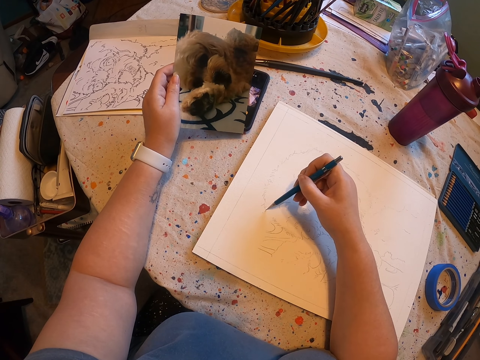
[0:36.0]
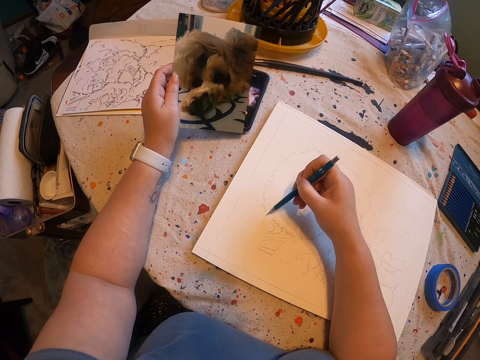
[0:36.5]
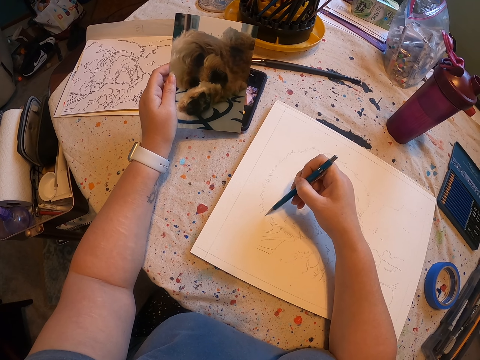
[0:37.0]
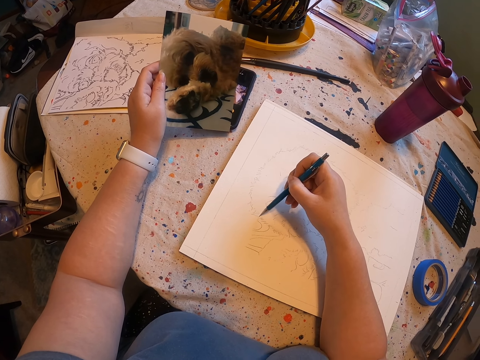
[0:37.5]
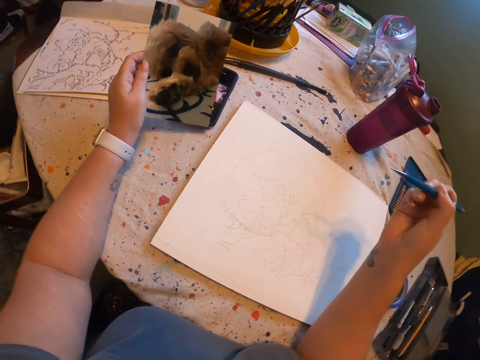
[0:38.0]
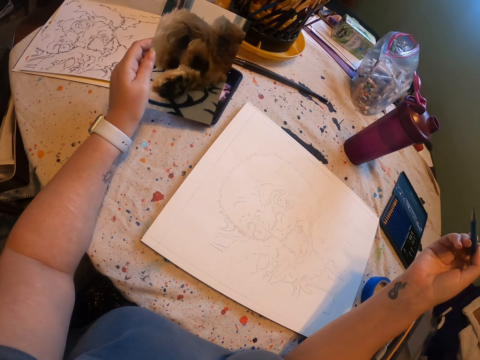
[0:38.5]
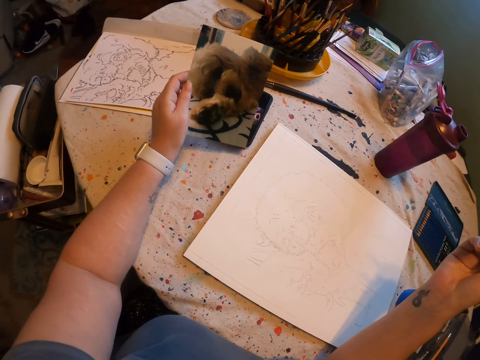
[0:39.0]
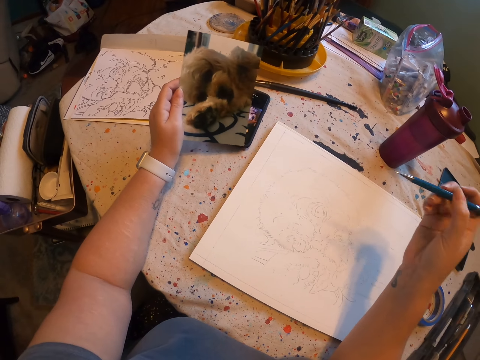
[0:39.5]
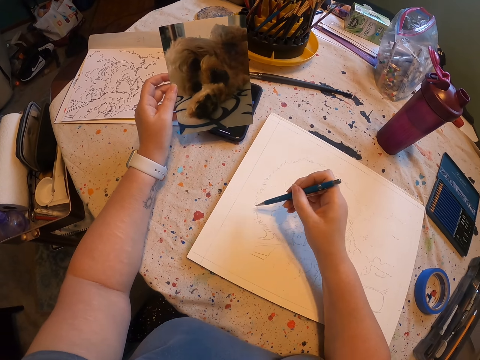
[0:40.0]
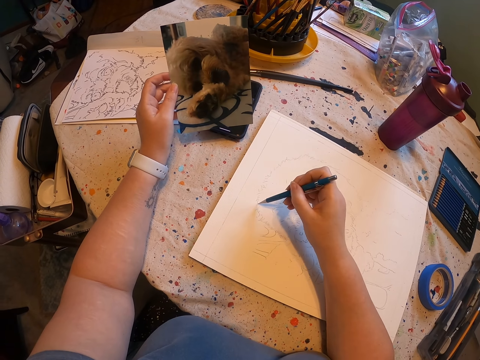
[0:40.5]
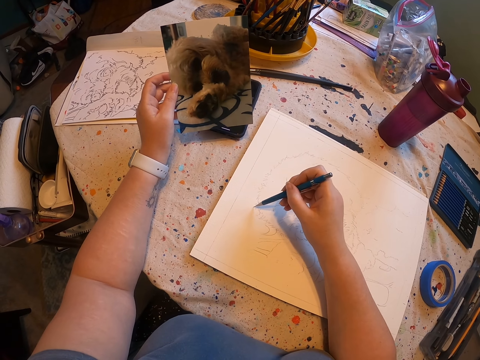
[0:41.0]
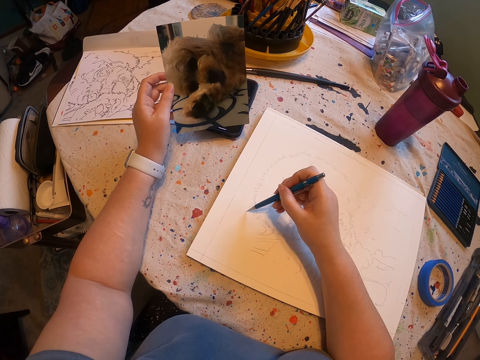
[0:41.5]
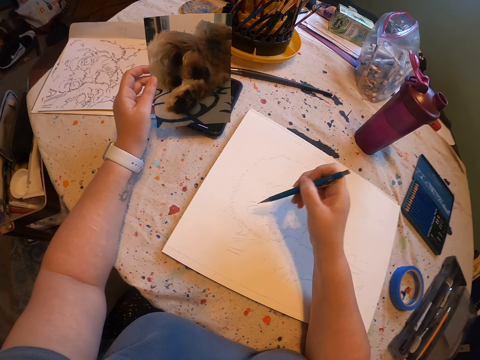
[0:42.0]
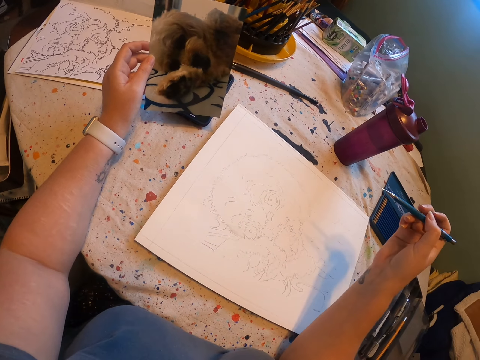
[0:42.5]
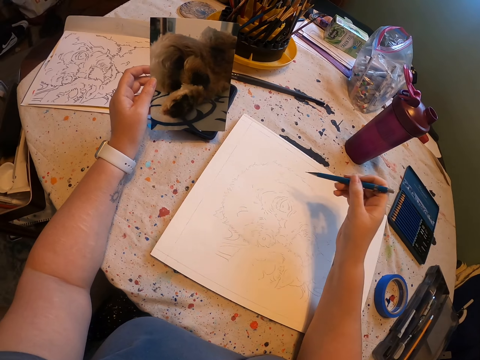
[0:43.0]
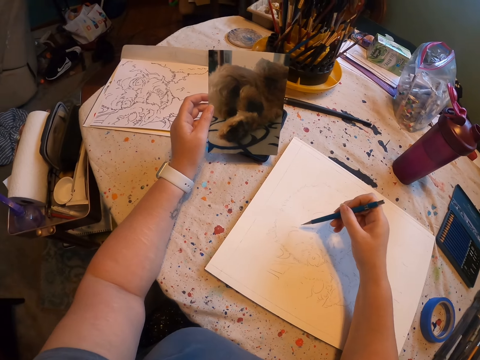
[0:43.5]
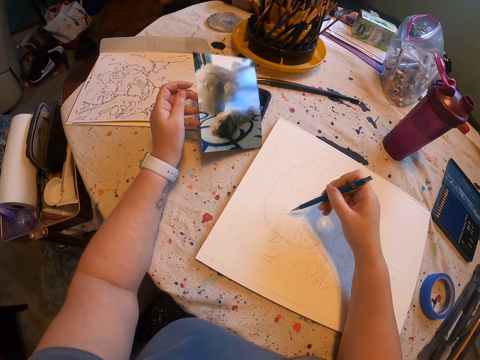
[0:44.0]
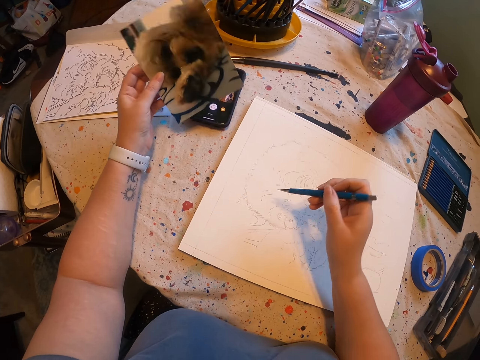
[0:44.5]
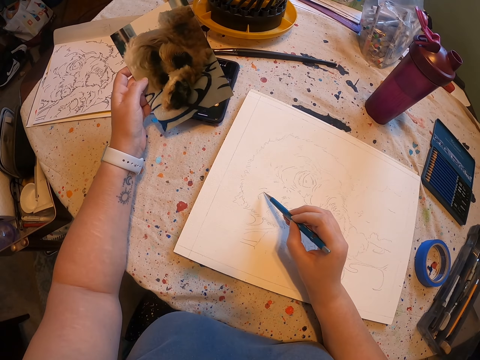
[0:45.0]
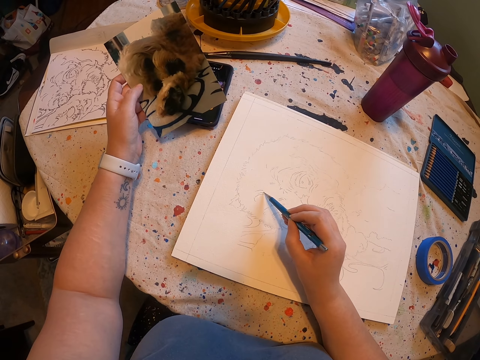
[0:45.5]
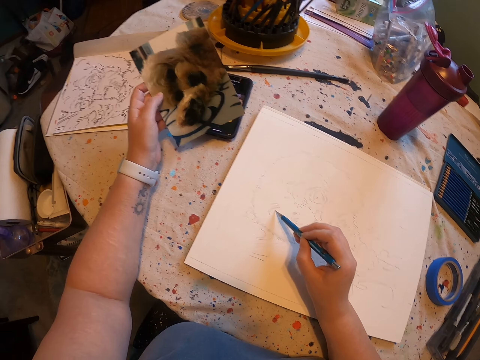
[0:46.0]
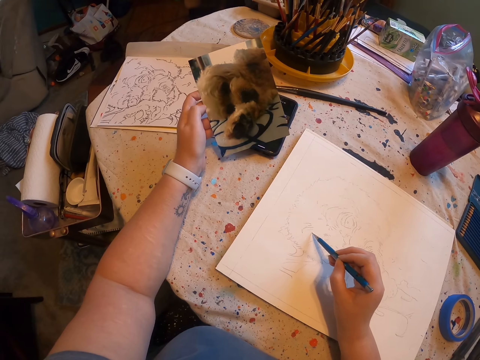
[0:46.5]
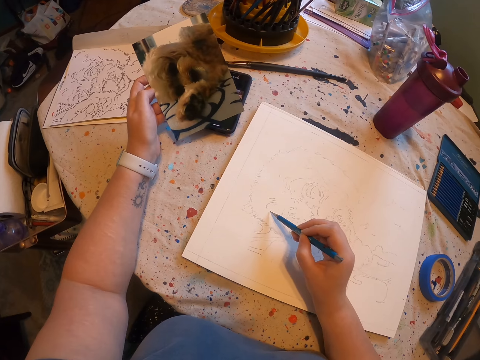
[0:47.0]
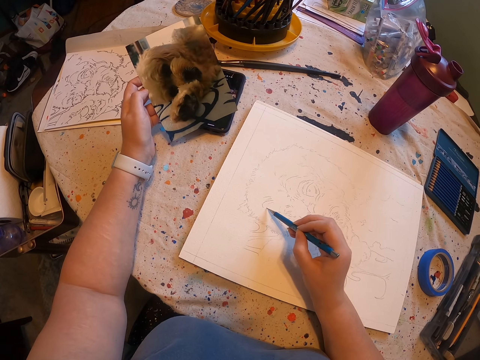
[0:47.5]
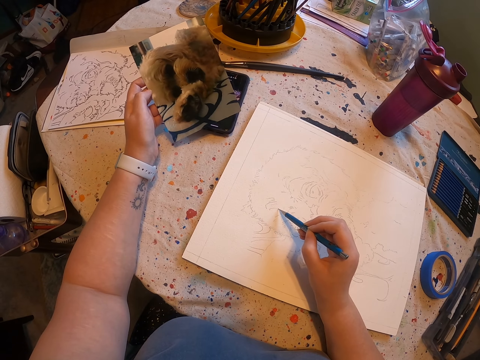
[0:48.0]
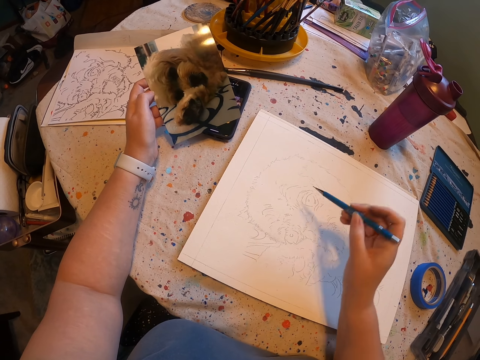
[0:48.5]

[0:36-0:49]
The camera wearer sits on the chair on the floor. They lift the pen. They draw a picture on the piece of paper. They lift the pen. They draw the picture.

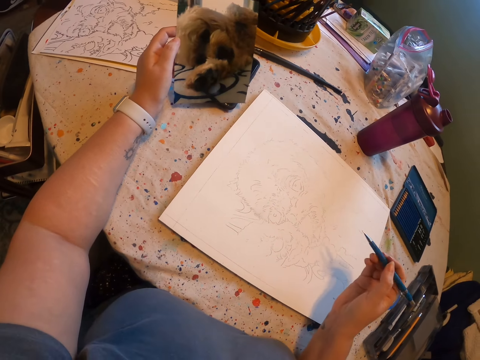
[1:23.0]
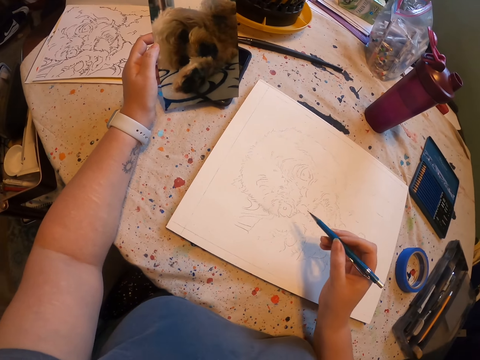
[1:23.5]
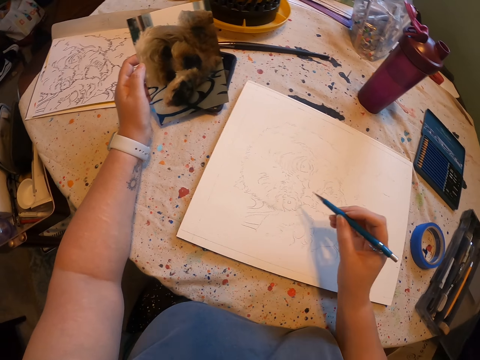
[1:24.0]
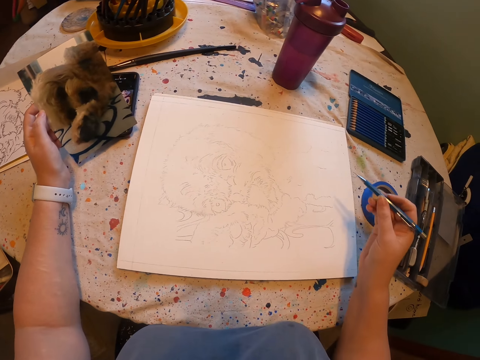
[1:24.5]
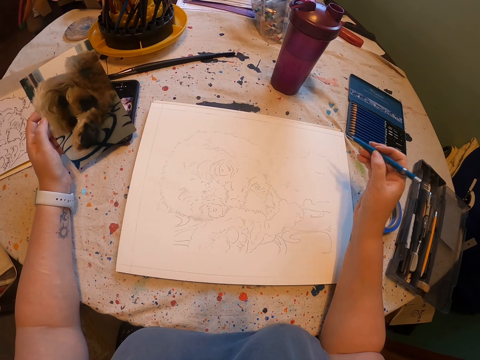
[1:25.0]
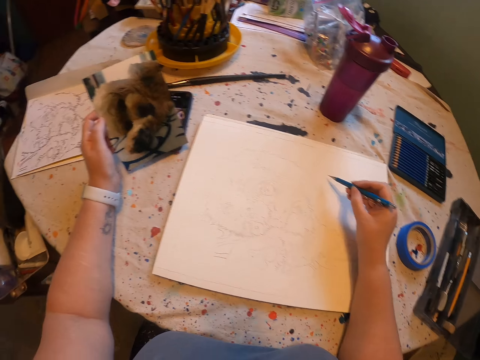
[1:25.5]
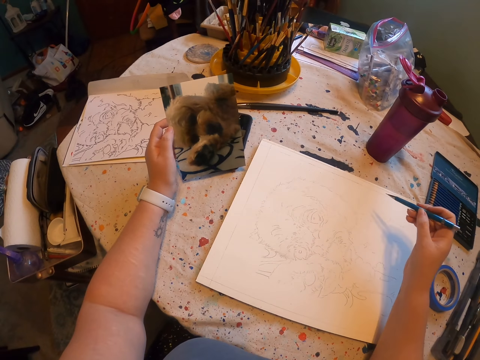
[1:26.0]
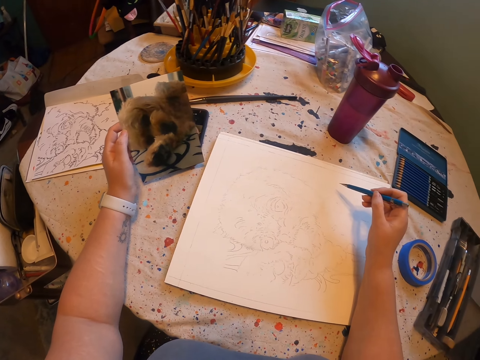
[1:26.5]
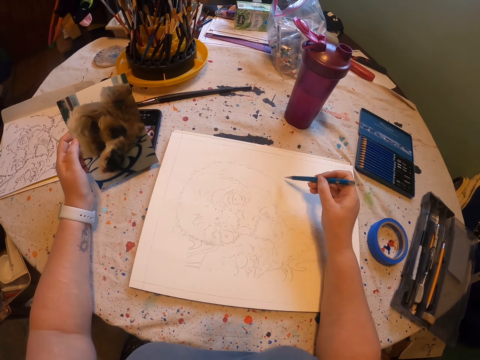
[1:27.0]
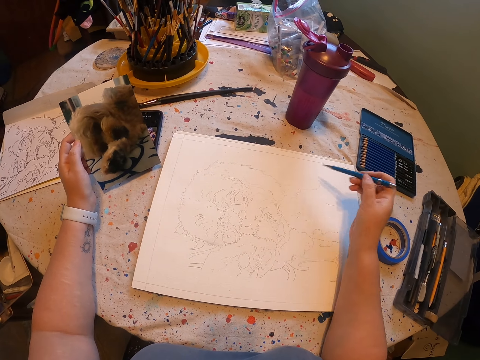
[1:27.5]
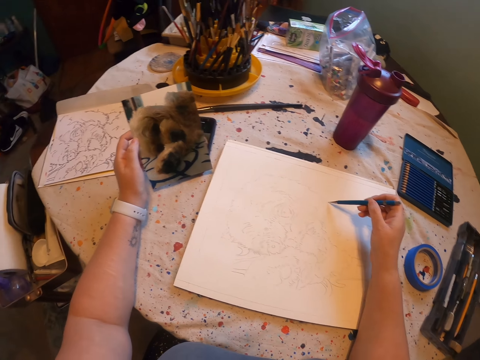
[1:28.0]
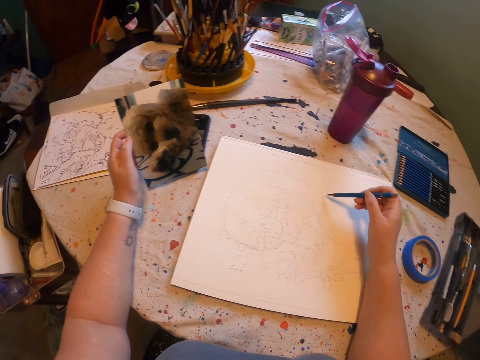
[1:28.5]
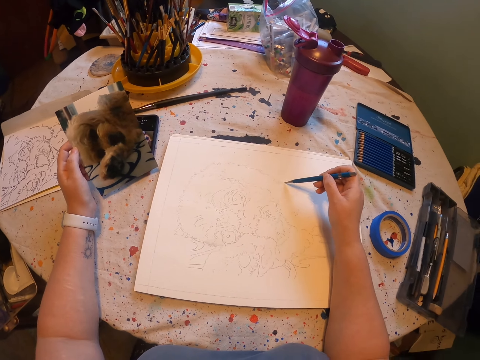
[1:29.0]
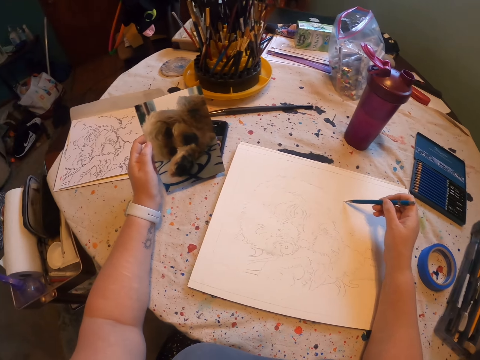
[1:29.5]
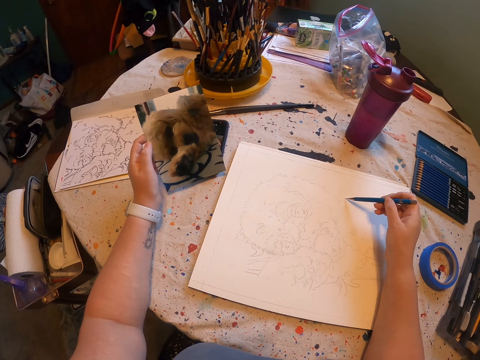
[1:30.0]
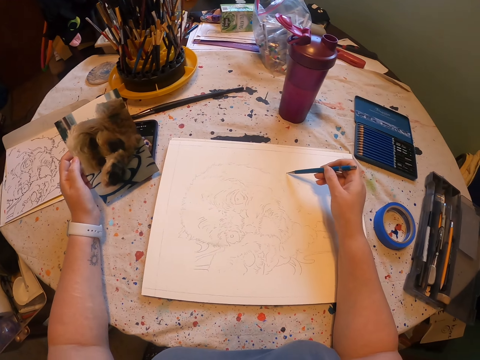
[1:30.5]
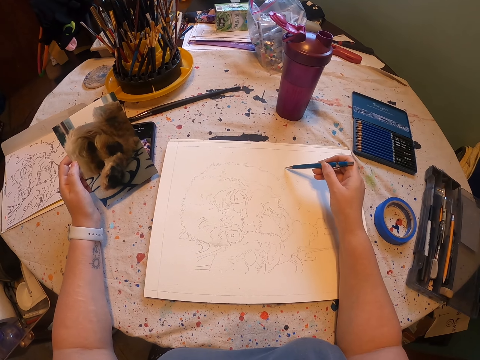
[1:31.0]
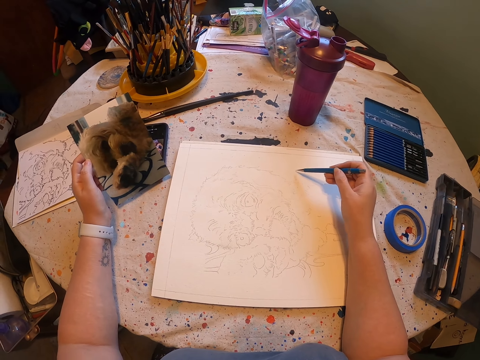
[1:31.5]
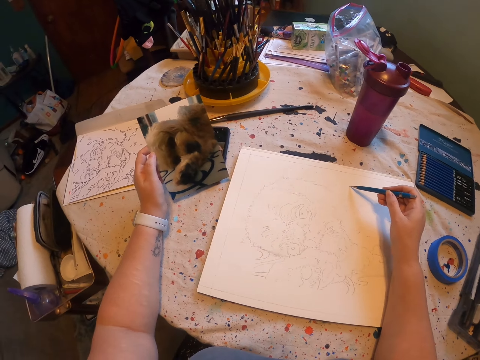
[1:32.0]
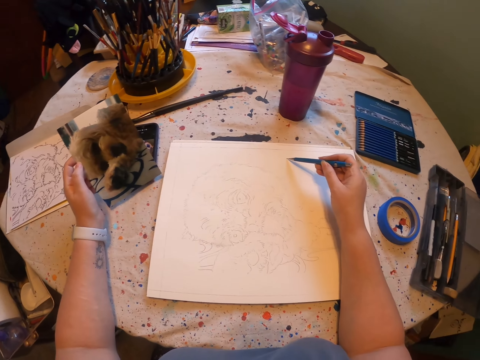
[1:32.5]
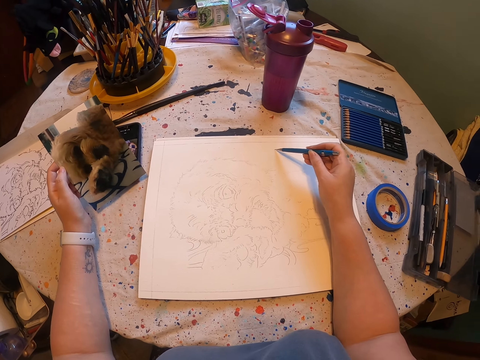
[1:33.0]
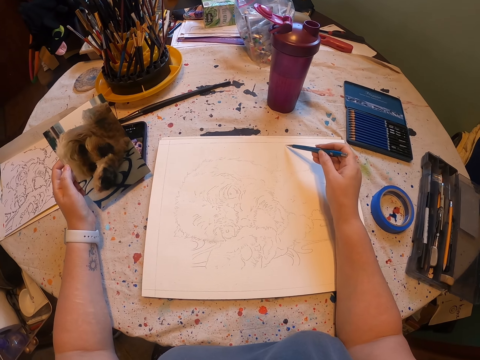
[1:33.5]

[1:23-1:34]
The camera wearer lifts the pen. They draw a picture.

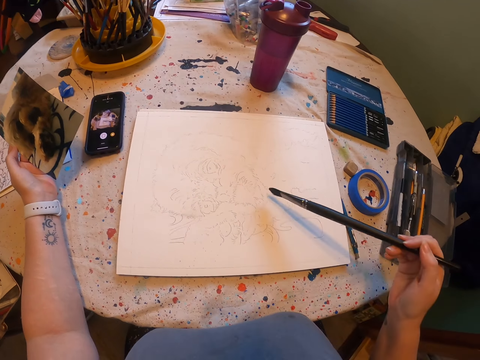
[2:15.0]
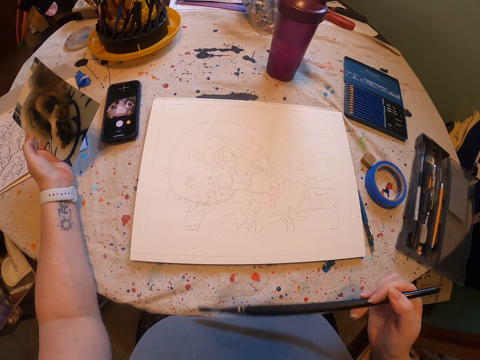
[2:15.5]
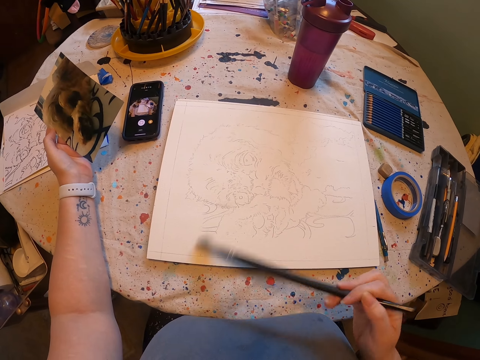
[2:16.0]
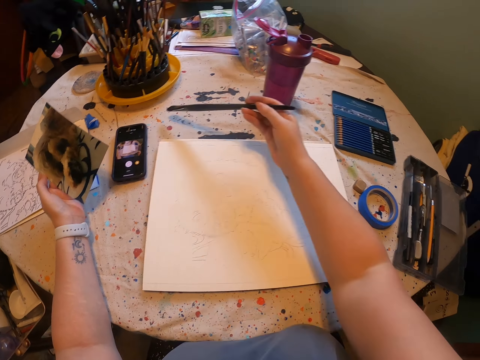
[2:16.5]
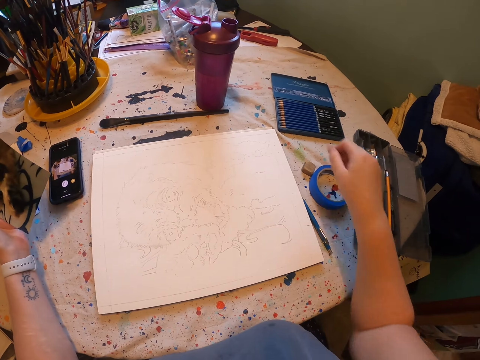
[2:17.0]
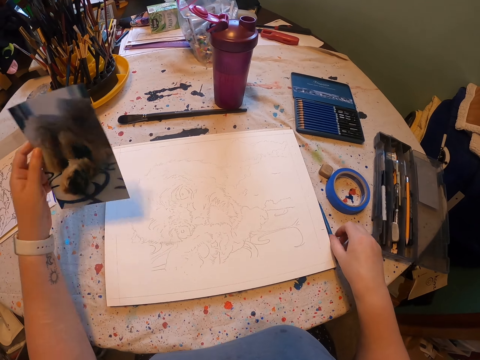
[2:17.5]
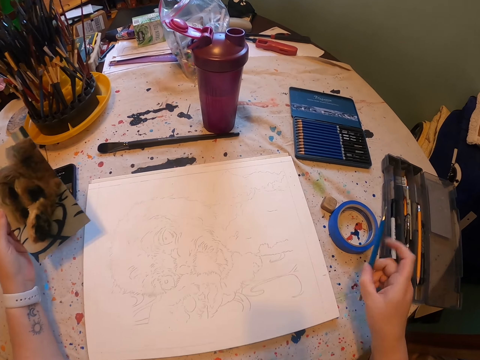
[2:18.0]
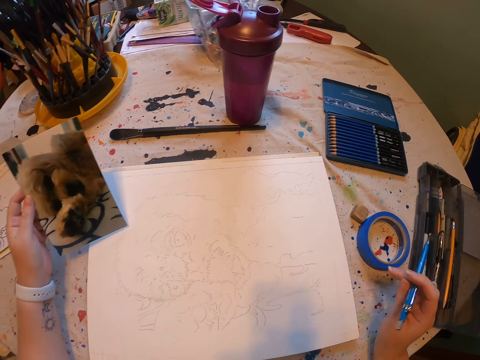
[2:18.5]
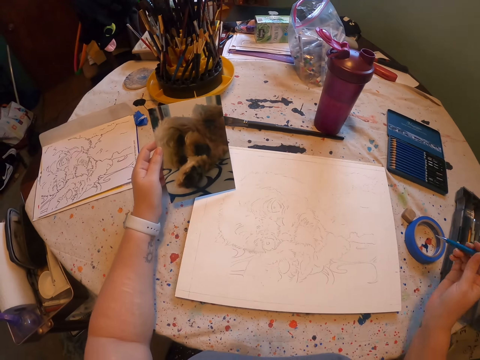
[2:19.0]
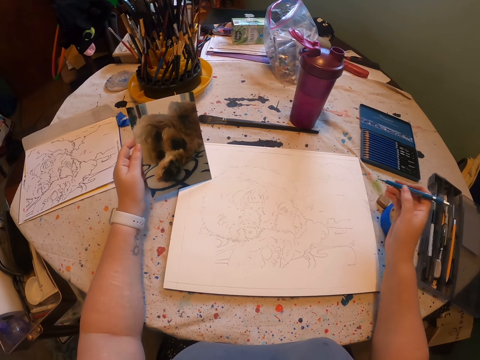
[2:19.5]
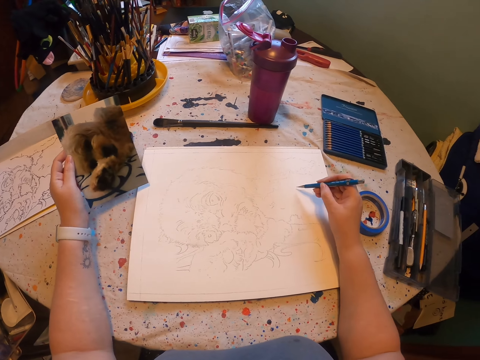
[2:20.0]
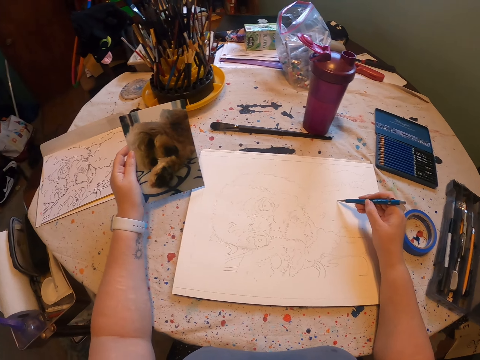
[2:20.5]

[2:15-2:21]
The camera wearer puts the drawing brush on the table. They pick up the pen on the table. They draw a drawing.
